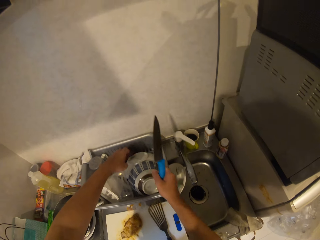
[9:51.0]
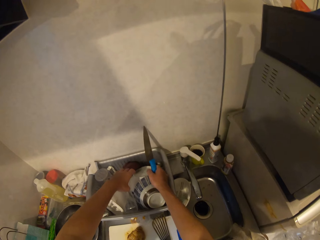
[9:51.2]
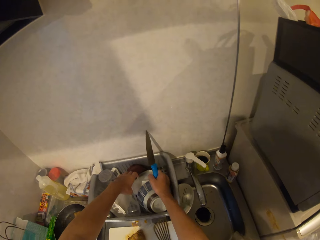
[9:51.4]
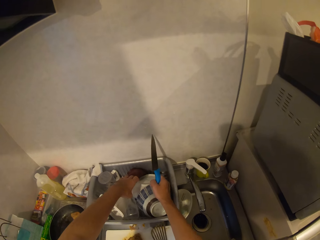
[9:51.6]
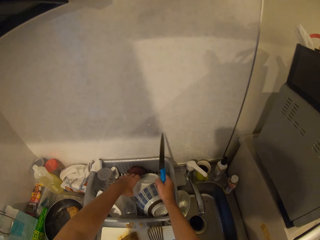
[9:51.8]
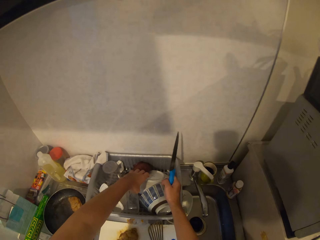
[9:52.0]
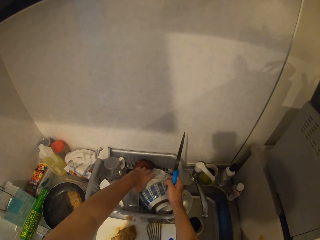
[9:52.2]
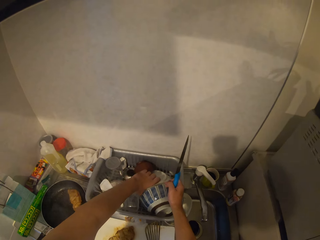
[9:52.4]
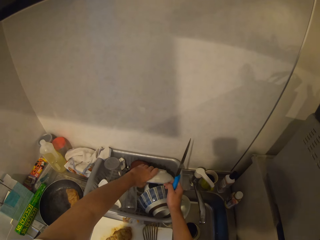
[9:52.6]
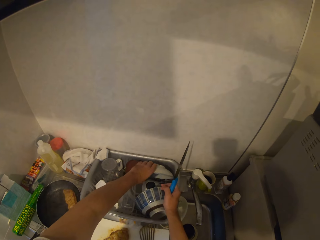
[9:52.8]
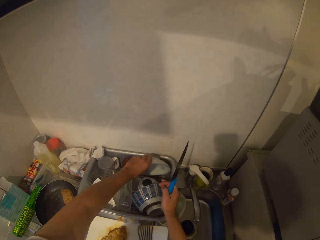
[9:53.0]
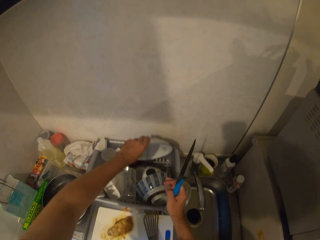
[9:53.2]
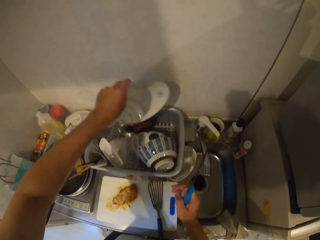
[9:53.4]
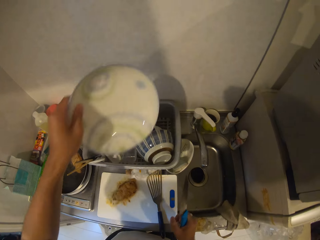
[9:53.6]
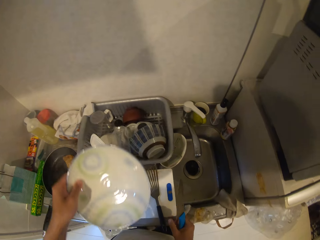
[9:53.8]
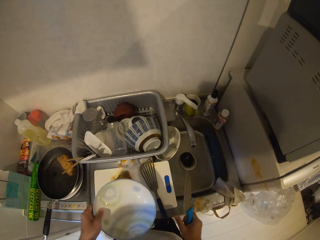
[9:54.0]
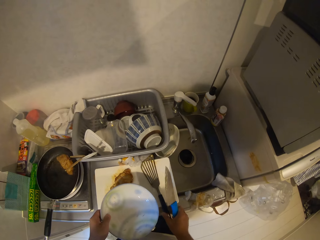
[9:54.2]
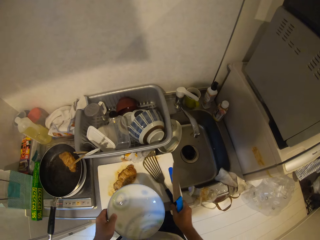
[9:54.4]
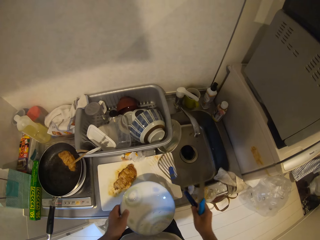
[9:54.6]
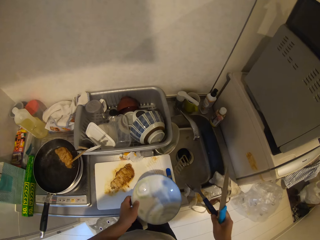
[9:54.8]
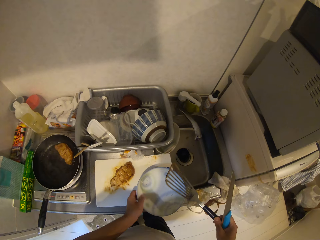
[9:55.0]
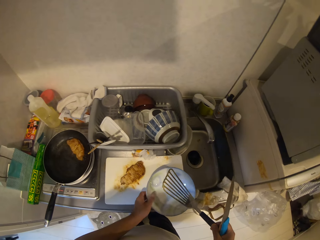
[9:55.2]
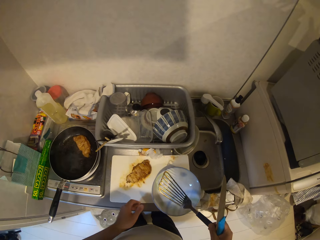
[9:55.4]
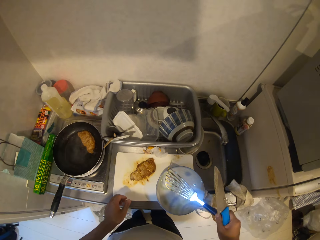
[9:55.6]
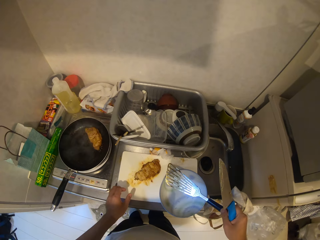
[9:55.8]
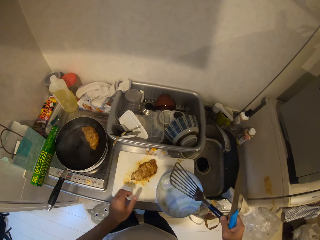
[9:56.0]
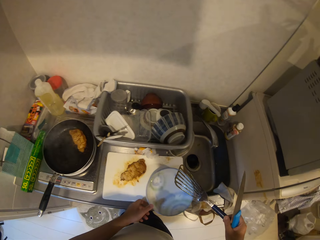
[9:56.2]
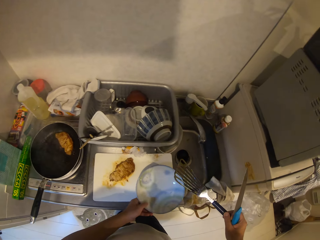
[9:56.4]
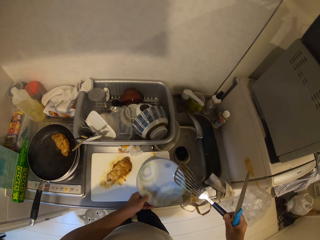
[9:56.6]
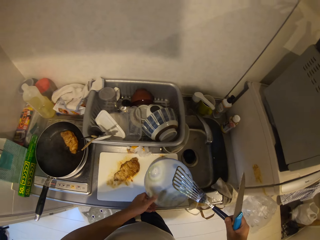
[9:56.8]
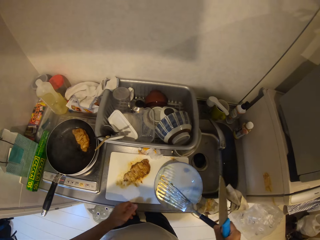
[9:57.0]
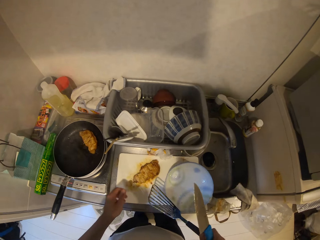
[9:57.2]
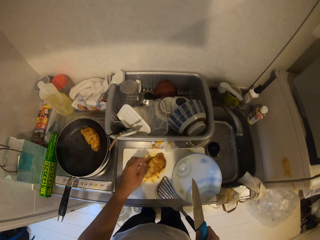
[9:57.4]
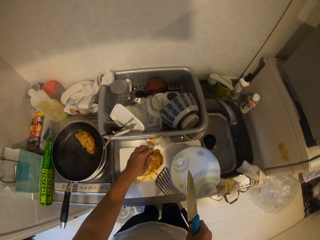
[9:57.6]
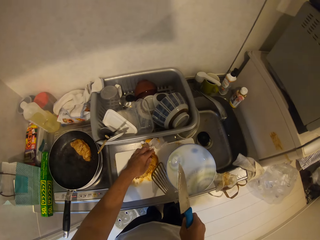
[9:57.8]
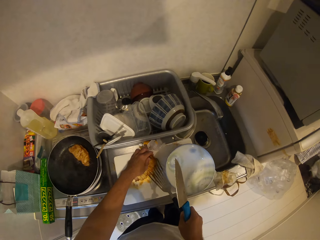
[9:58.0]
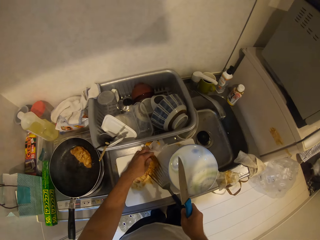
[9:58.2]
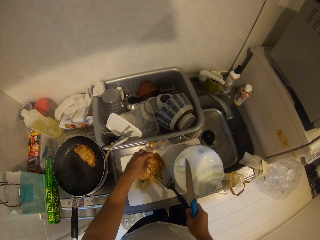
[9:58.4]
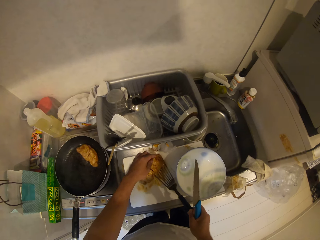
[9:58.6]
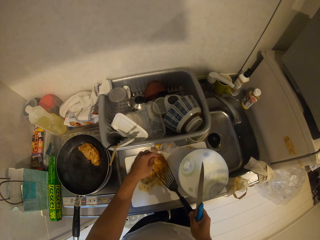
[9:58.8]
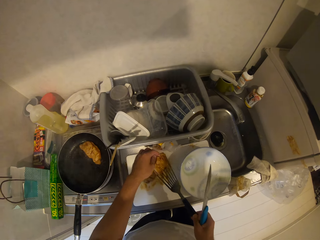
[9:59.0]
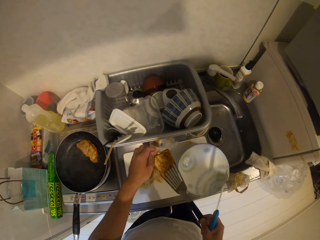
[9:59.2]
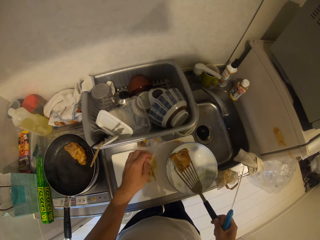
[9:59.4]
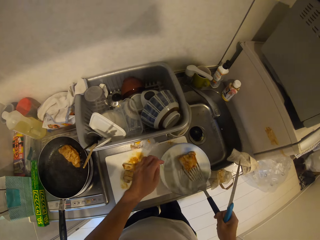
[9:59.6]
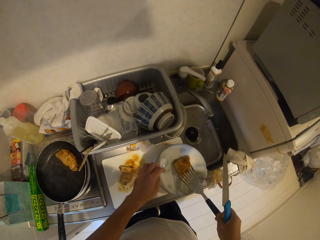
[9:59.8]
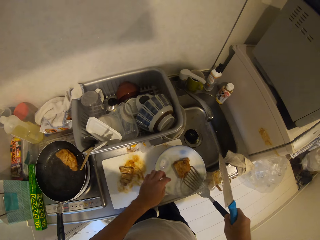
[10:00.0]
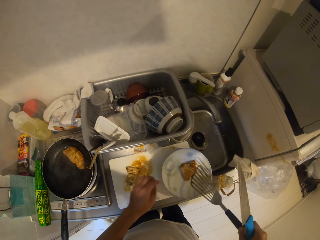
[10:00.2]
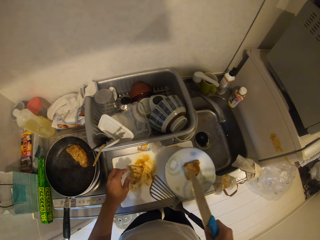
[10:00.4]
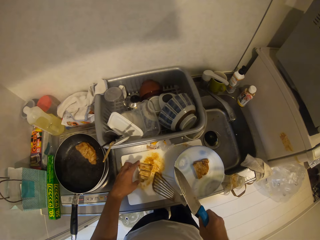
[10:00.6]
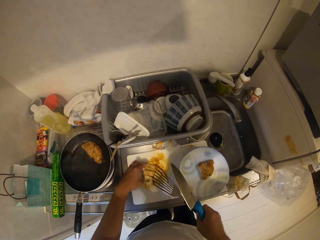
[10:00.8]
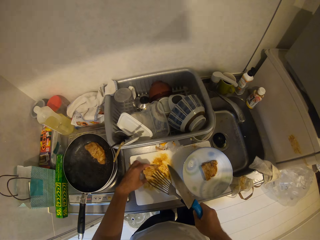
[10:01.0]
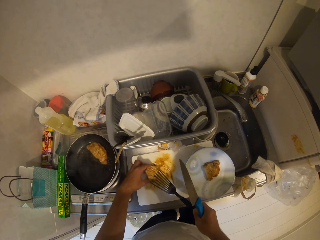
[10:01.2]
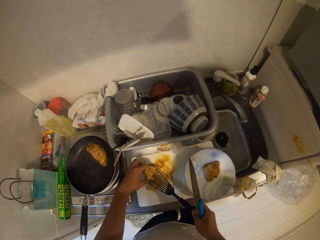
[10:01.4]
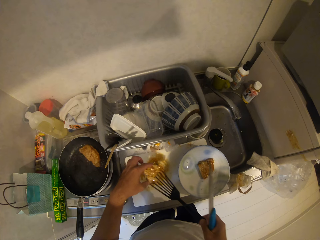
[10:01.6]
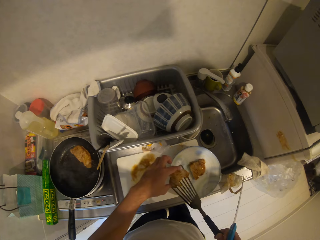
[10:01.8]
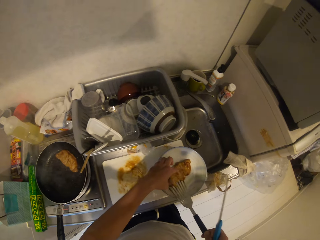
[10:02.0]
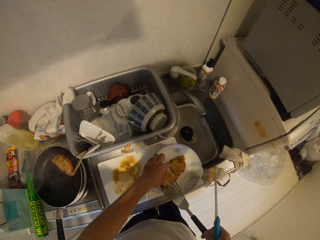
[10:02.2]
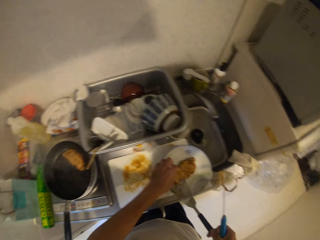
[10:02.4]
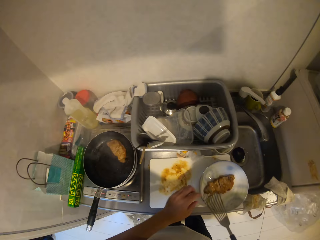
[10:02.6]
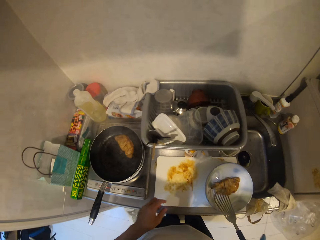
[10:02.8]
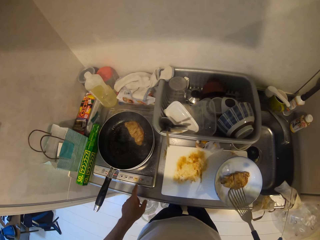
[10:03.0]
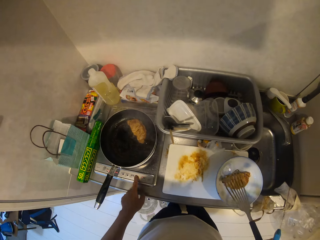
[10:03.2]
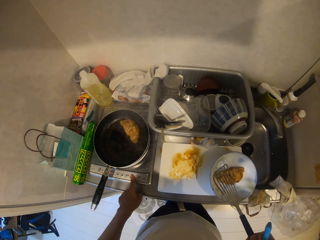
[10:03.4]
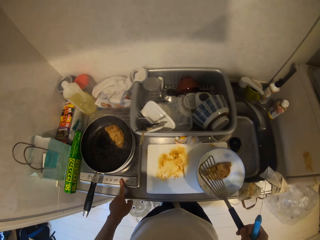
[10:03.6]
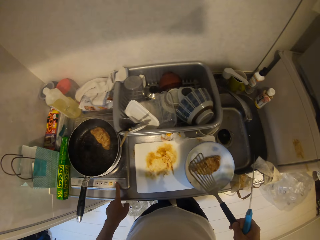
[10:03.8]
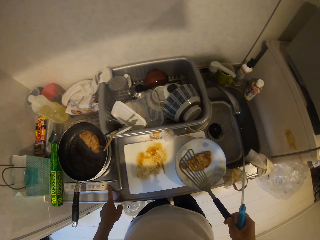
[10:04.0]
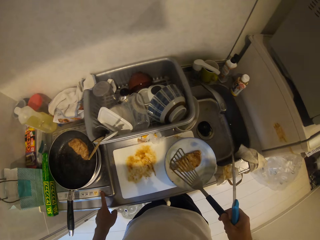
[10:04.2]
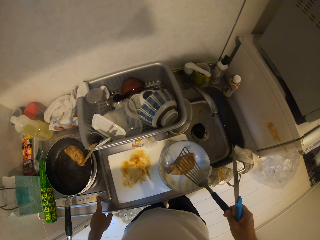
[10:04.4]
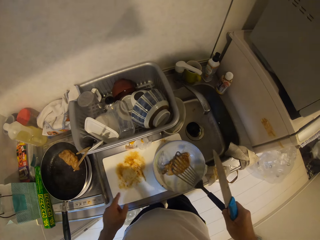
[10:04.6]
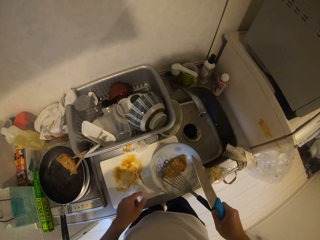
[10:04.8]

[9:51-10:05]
The camera wearer removes the plate from the plate tray. He lowers the plate to the chopping board. He drops the plate on the chopping board. He holds the spatula or slotted spoon. He moves the plate on the chopping board with his left hand. He picks up the meats with the slotted spoon from the chopping board. He drops the meats into the plate. He picks up the meats with the slotted spoon from the chopping board. He drops the meats into the plate. He presses some buttons on the cooker with his left finger.

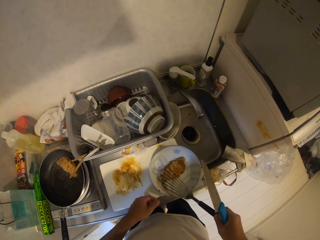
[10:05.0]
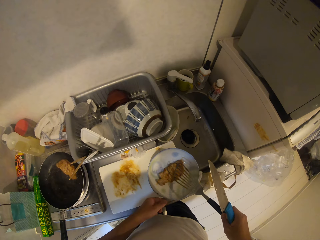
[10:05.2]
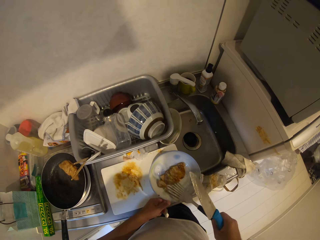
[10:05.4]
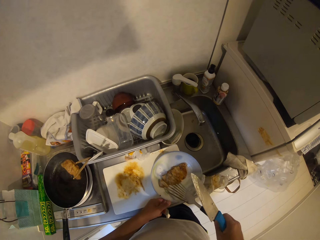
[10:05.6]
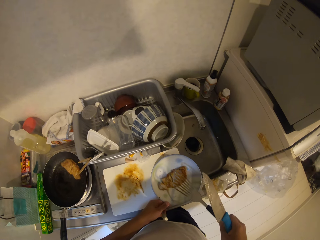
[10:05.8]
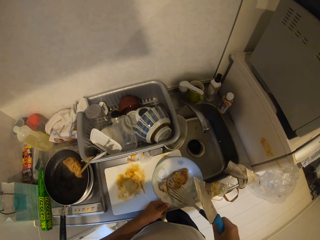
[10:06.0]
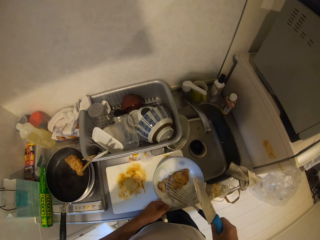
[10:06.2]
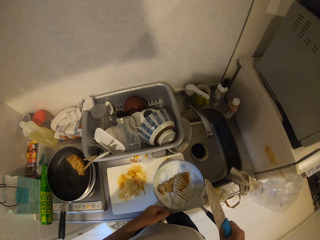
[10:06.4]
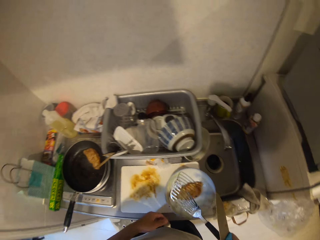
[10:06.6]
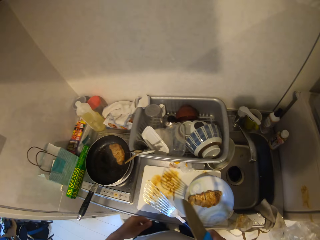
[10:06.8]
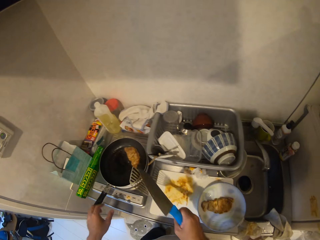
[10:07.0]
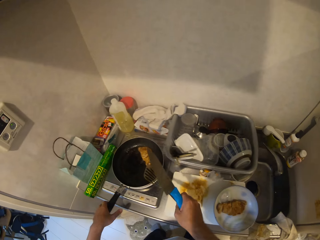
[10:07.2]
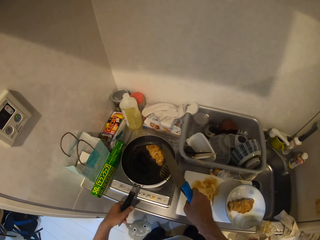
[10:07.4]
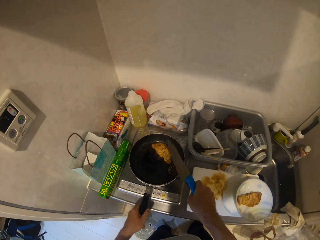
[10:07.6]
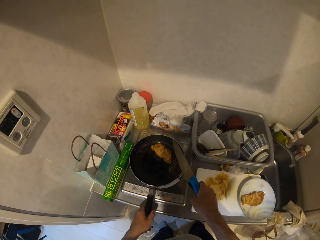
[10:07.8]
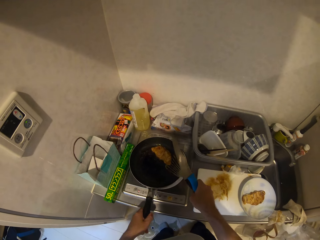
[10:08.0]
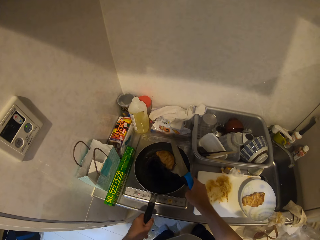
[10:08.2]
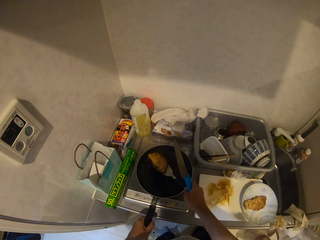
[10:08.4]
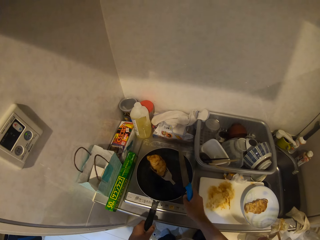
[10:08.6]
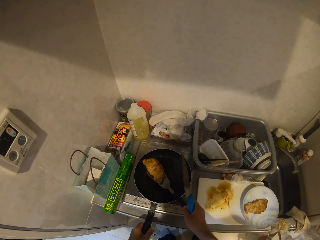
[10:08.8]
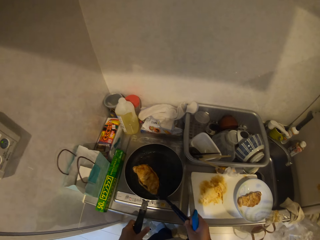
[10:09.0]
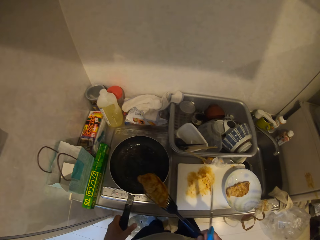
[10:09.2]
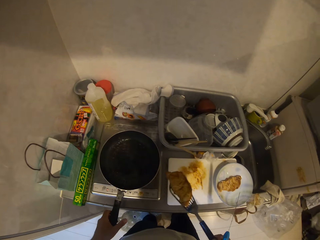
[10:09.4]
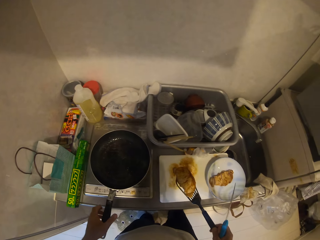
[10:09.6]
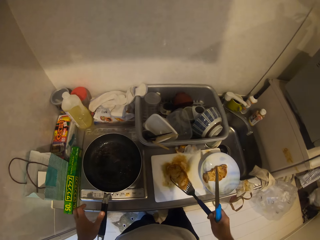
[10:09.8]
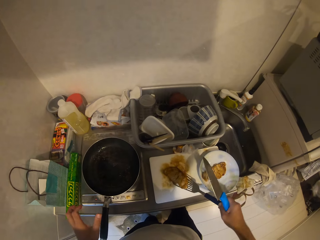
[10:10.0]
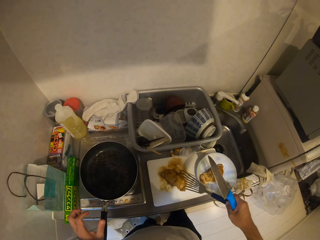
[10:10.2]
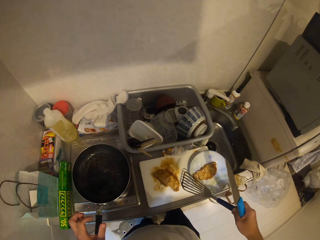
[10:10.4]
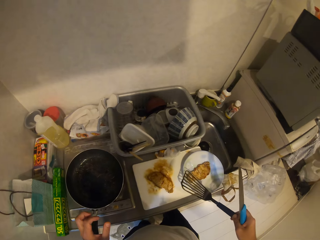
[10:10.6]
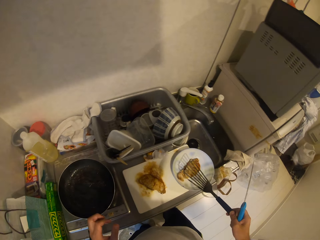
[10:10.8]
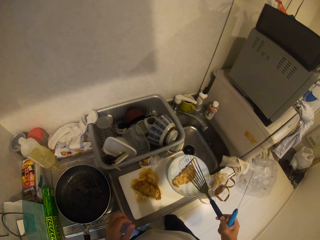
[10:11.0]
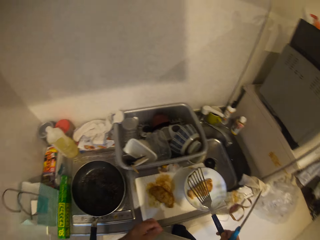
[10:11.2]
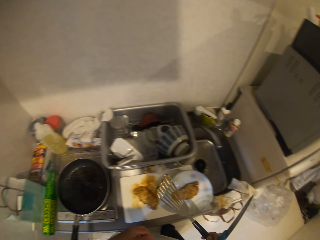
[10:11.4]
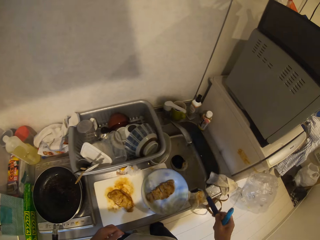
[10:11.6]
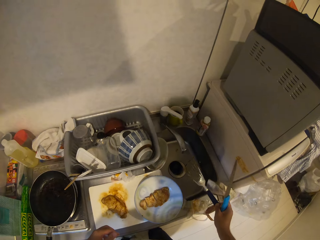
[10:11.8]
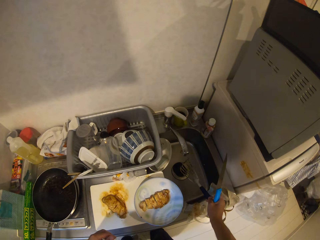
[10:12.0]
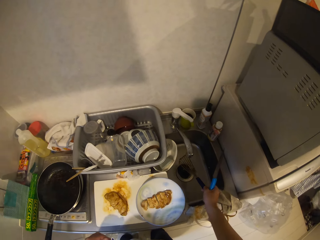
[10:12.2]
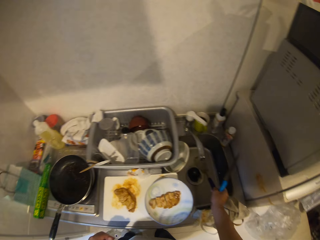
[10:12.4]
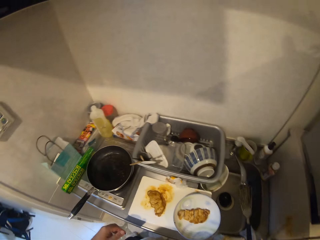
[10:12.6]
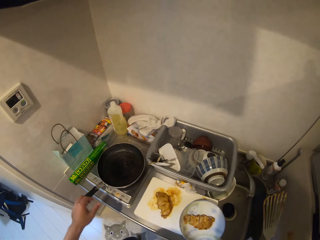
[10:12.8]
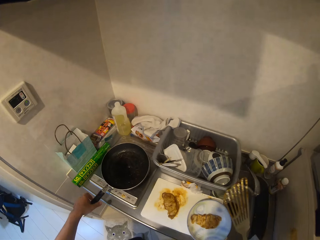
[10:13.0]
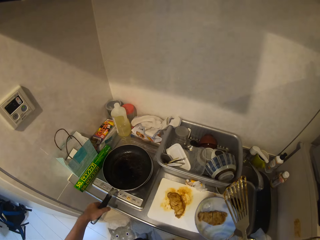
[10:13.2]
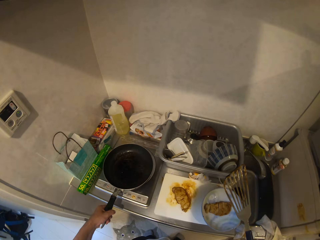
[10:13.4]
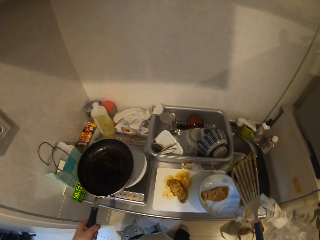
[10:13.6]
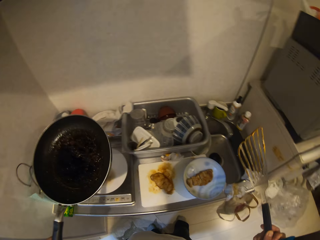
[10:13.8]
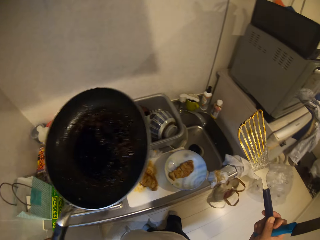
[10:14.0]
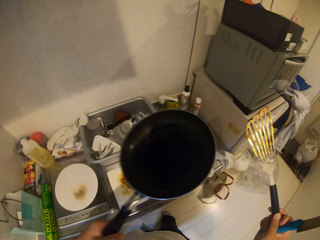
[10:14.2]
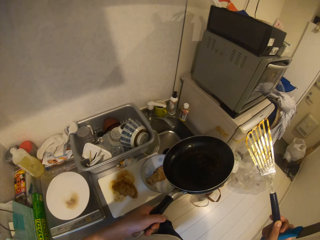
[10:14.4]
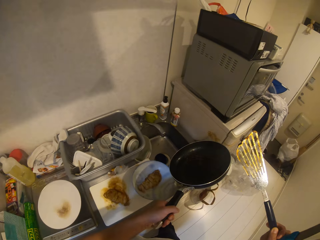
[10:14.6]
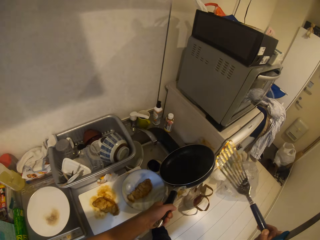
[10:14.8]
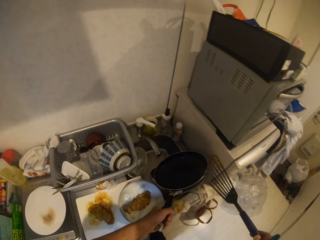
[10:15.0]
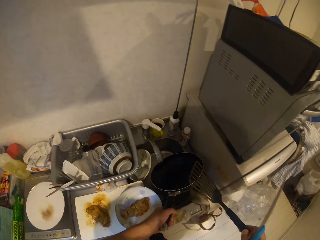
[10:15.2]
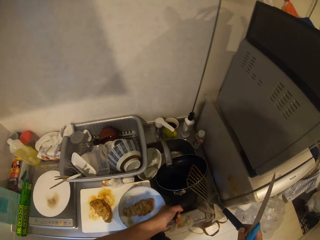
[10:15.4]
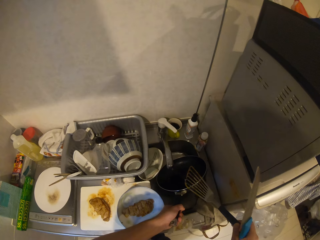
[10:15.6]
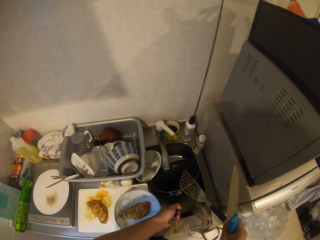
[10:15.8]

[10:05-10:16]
The camera wearer hits the plate with the slotted spoon. He holds the plate with his left hand. He holds the frying pan with his left hand. He lifts up the meat from the frying pan with the slotted spoon. He drops the meat on the chopping board. He holds the spatula or slotted spoon. He moves towards the kitchen sink with the slotted spoon and knife. He lifts up the frying pan from the cooker with his left hand. He moves towards the kitchen sink with the frying pan. He drops the frying pan into the kitchen sink.
